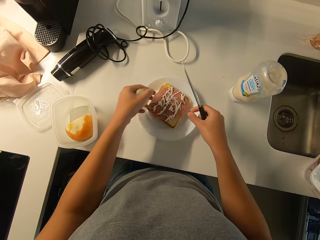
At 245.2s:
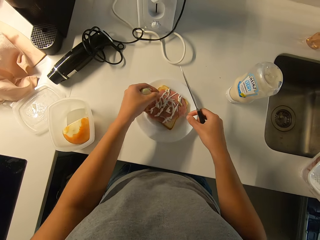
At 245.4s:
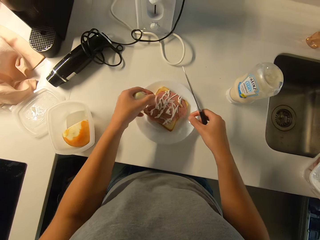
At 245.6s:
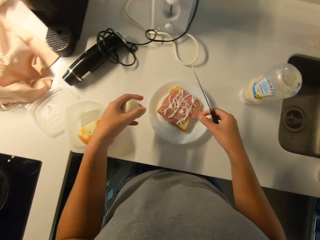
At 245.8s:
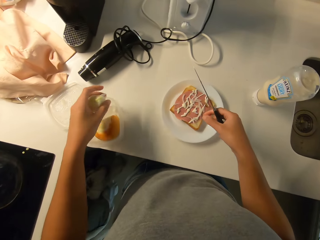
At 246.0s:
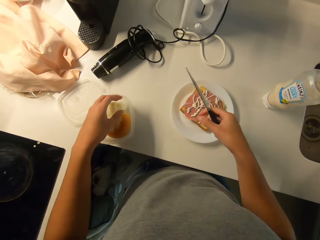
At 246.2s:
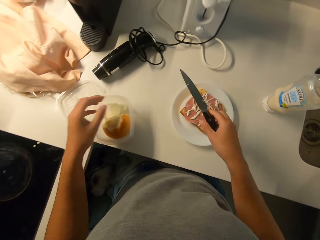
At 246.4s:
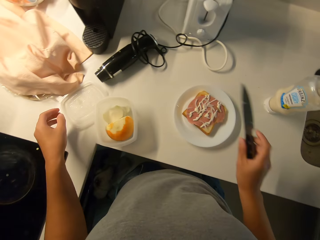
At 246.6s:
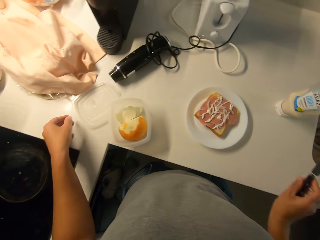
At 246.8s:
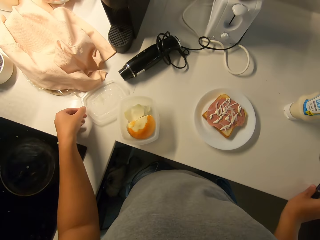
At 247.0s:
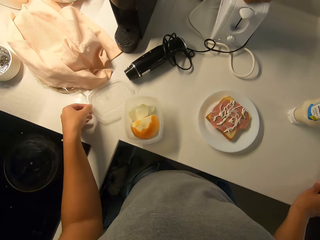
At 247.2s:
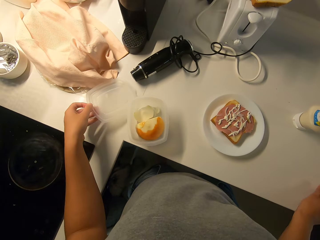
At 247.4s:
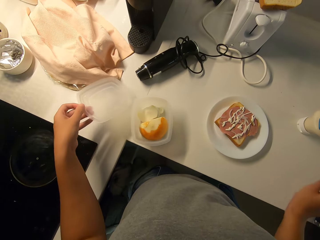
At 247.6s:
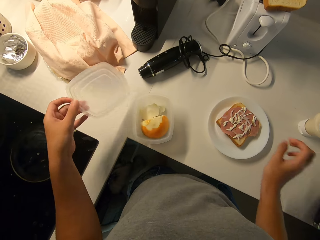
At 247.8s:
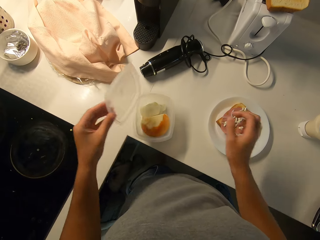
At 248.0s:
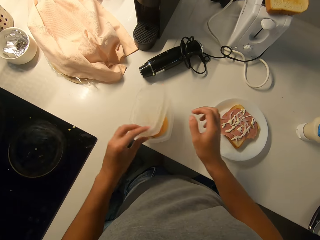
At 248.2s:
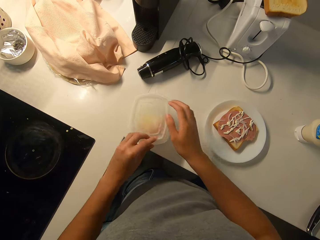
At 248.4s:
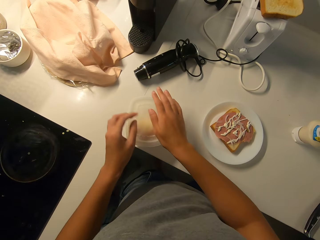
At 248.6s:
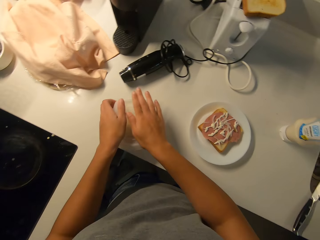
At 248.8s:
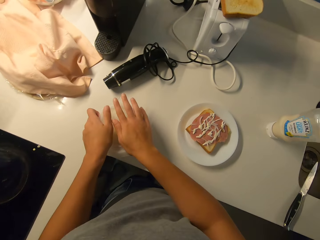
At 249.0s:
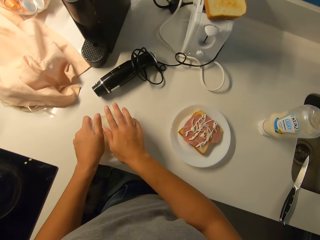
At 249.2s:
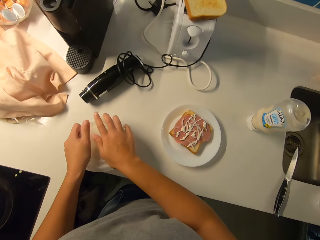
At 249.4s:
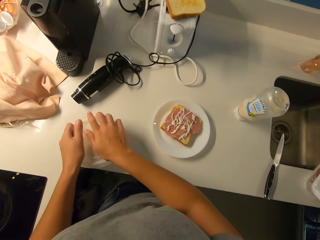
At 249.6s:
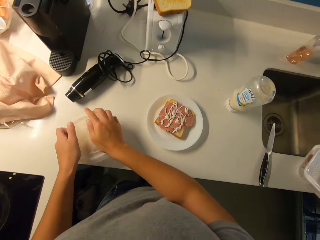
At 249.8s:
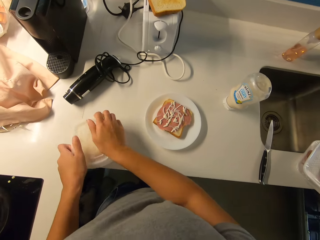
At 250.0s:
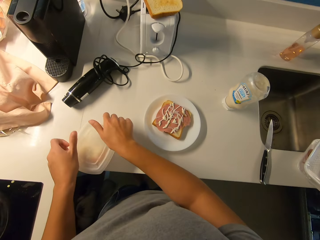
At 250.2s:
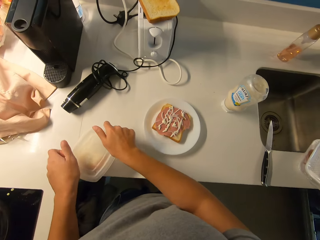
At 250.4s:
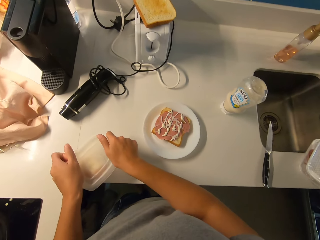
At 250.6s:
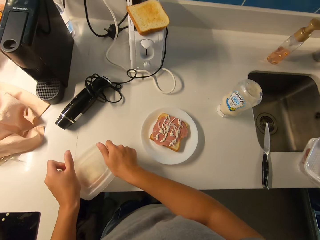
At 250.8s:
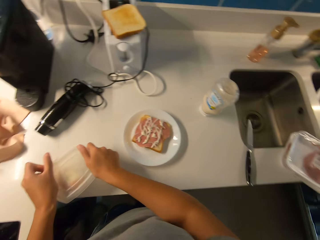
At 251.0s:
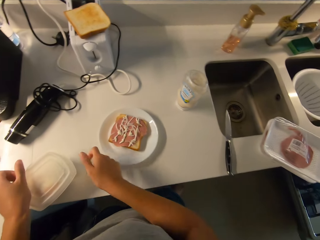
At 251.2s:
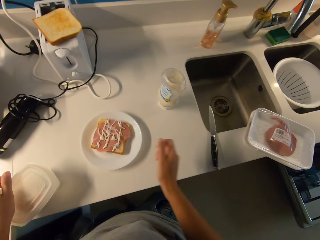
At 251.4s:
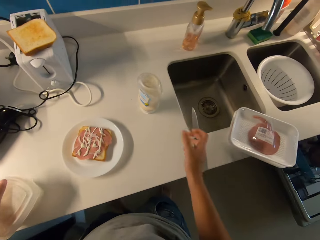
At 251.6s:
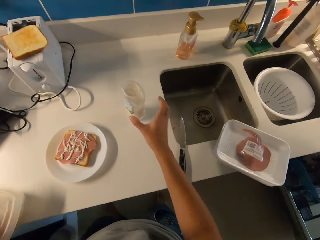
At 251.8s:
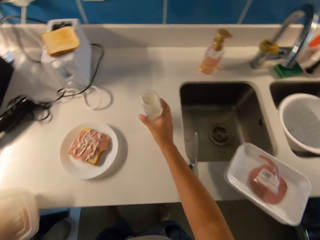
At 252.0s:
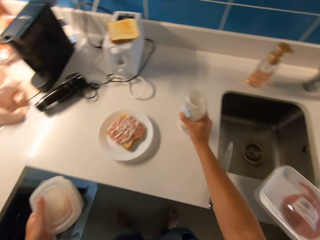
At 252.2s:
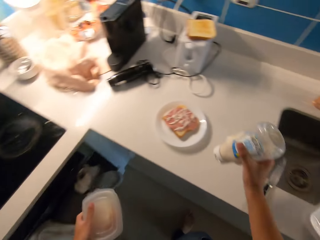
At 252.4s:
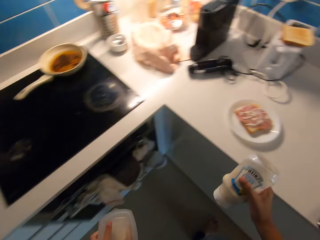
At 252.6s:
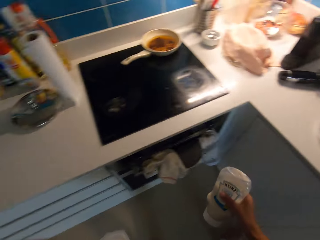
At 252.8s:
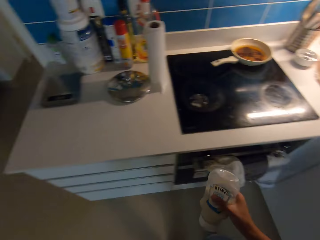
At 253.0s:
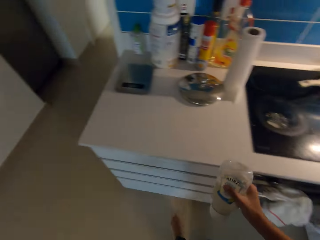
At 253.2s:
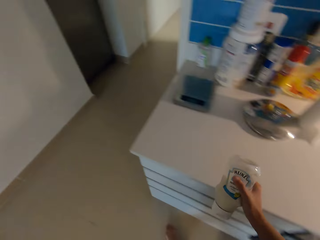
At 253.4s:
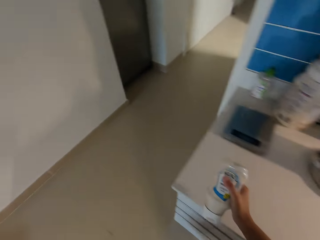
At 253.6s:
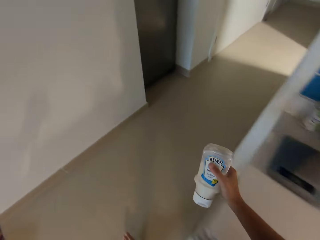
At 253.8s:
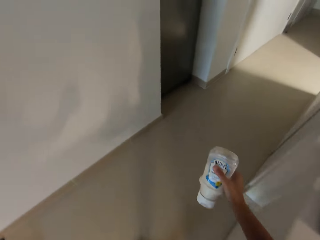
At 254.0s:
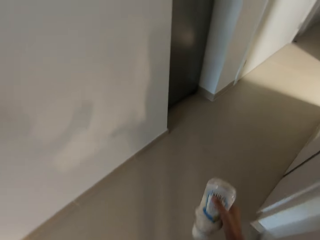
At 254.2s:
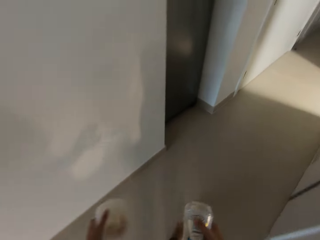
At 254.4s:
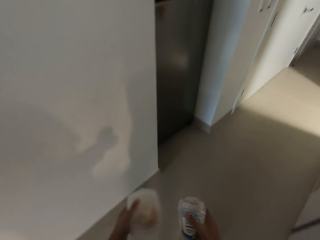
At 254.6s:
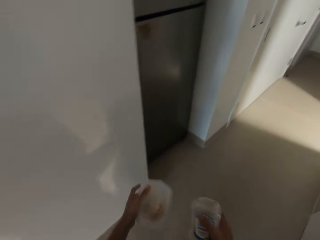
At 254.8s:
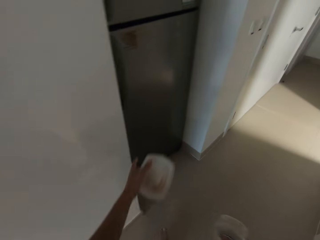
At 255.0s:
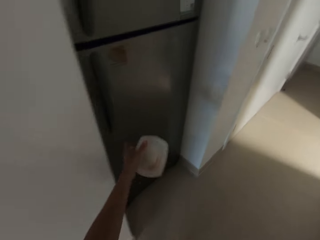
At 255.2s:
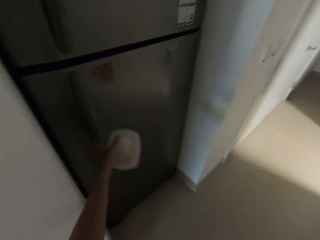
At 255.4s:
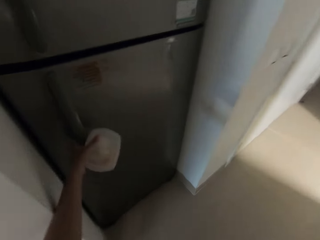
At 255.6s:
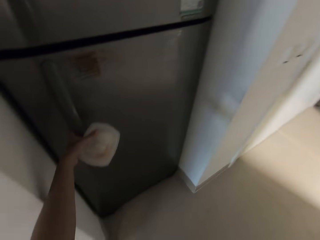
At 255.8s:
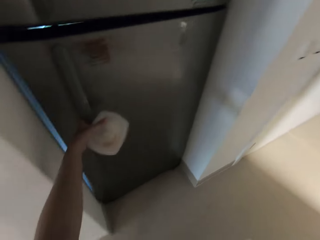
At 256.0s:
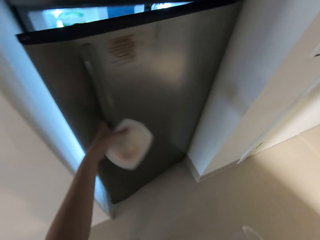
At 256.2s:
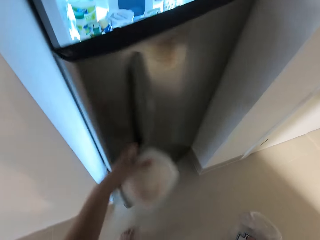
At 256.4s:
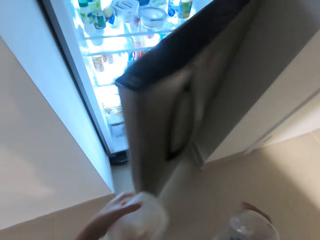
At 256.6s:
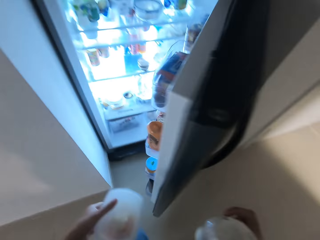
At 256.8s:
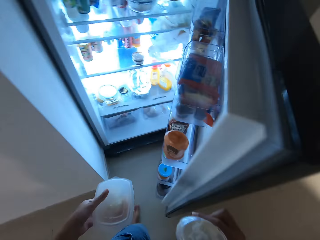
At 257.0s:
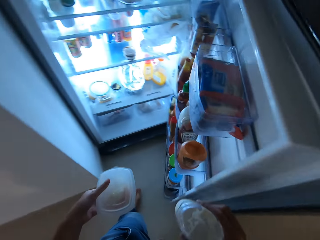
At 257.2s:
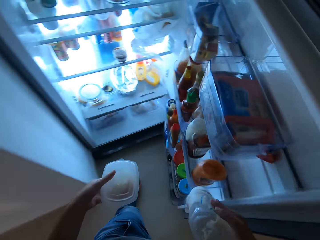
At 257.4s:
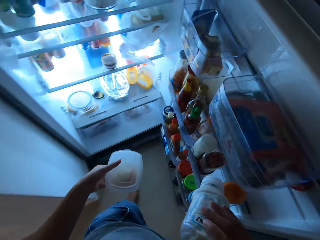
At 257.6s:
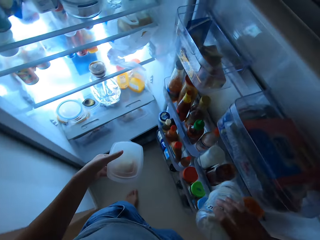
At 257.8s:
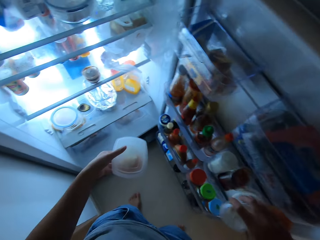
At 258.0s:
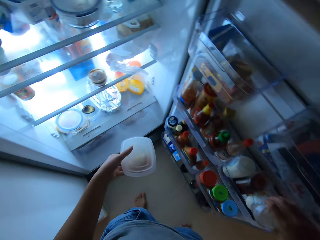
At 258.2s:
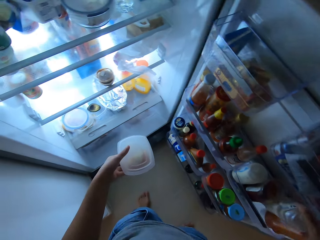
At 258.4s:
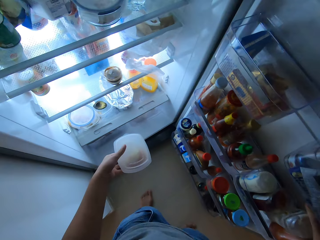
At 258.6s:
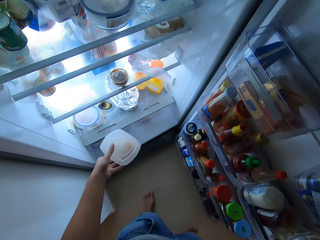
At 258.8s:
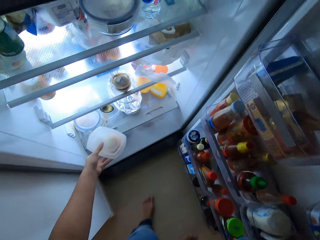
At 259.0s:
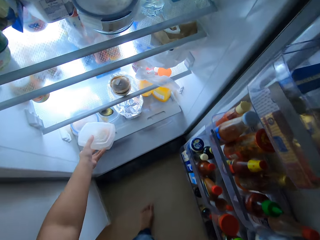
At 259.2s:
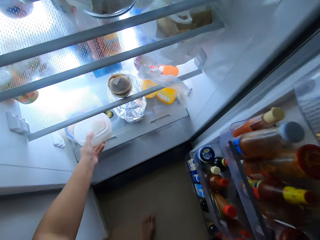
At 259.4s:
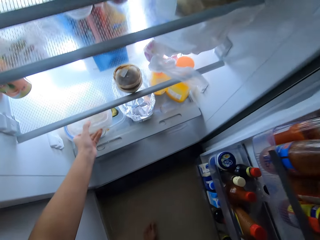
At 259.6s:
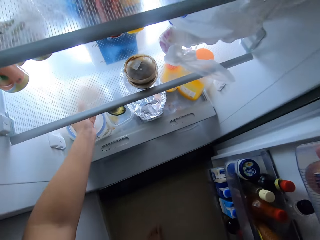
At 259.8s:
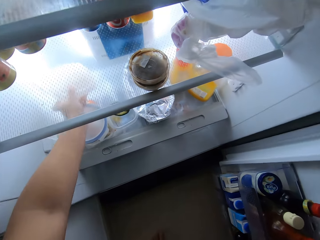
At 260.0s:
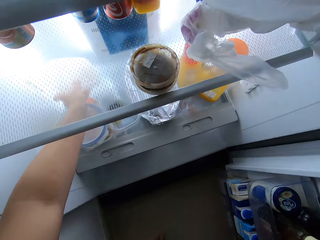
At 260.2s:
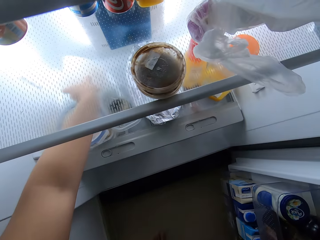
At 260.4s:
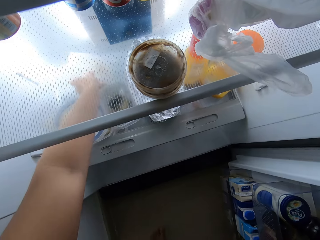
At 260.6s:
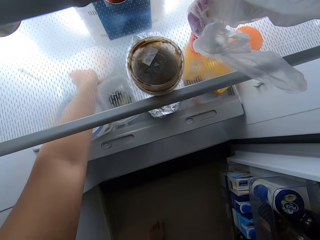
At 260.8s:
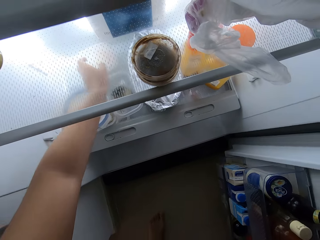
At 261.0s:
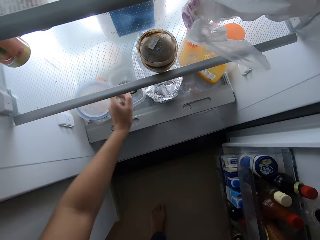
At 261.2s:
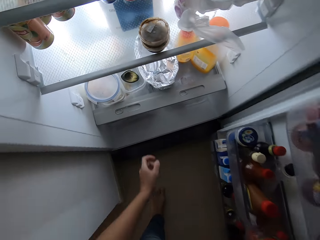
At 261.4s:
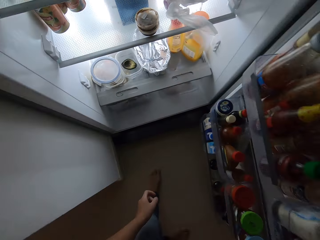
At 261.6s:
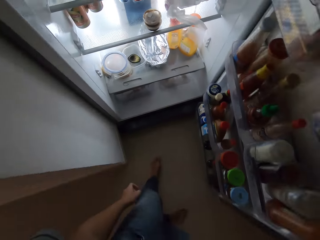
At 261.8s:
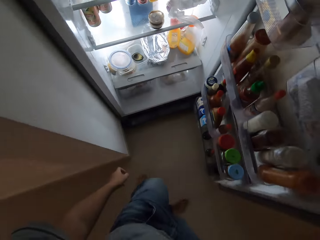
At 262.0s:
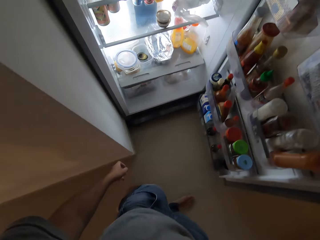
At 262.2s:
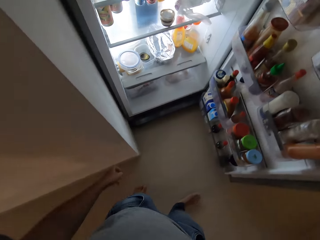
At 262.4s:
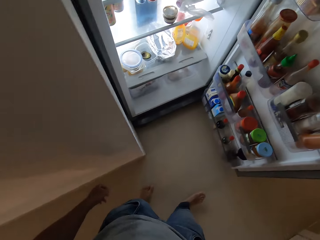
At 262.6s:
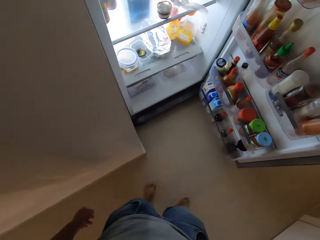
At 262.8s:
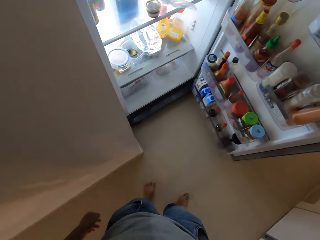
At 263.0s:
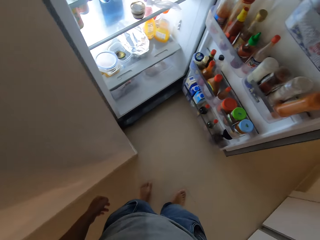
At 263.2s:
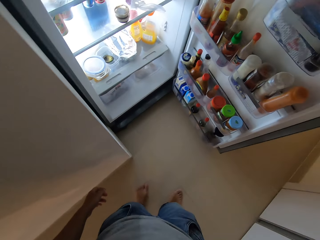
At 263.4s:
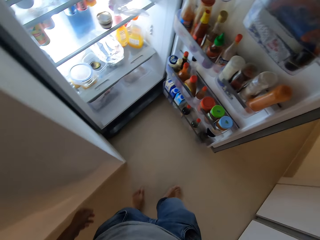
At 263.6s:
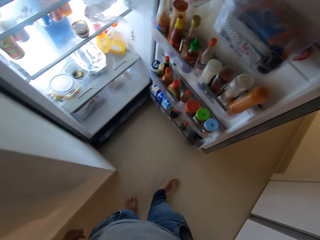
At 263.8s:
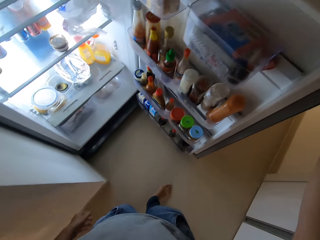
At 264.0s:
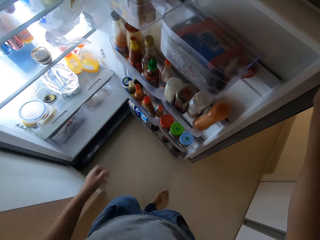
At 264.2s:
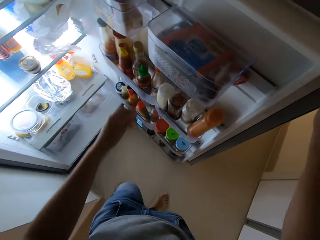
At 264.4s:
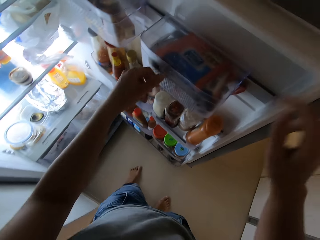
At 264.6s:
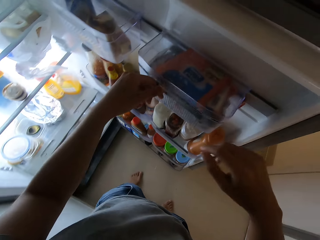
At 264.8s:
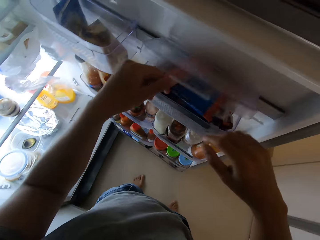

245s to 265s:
The camera wearer drops the cheese in the cheese bowl or storage can with her left hand. She puts the knife on the table top with her right hand and picks up the cover of the cheese bowl on the table top with her left hand. She covers the cheese bowl with her hands. She picks up the storage can from the kitchen counter. She carries the cheese bowl with her left hand and picks up the bottle of cream on the table top with her right hand. She walks towards the refrigerator. She opens the refrigerator with her left hand. She puts the bottle of cream in the refrigerator door compartment with her right hand. She puts the cheese bowl in the refrigerator with her left hand.
